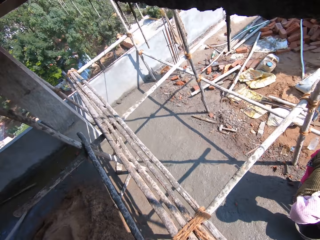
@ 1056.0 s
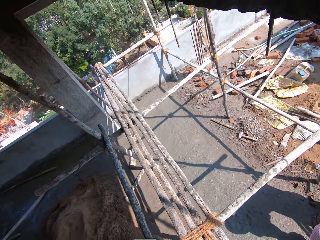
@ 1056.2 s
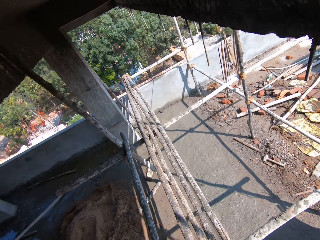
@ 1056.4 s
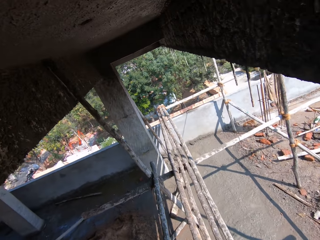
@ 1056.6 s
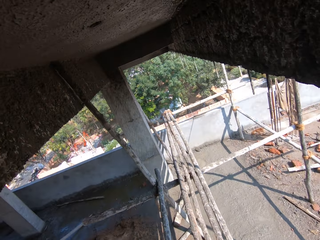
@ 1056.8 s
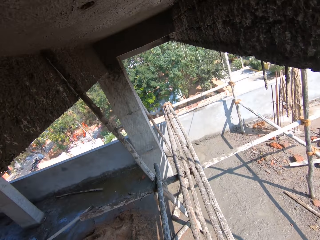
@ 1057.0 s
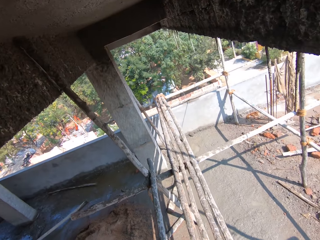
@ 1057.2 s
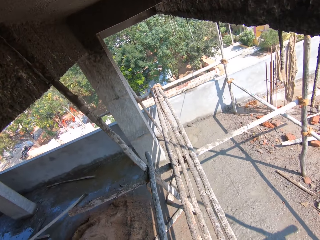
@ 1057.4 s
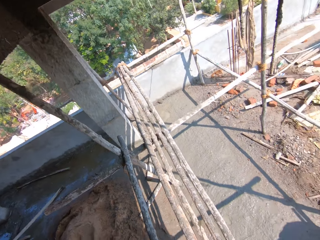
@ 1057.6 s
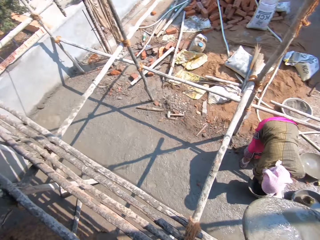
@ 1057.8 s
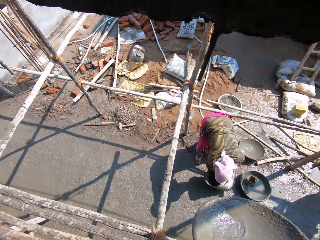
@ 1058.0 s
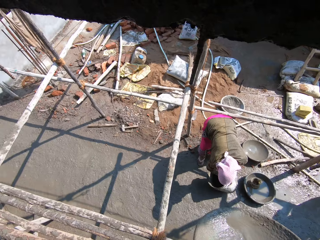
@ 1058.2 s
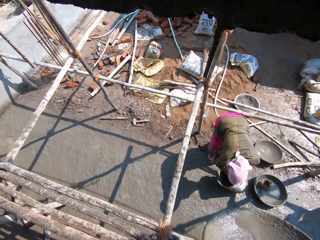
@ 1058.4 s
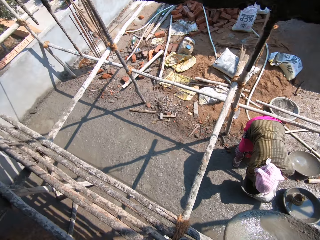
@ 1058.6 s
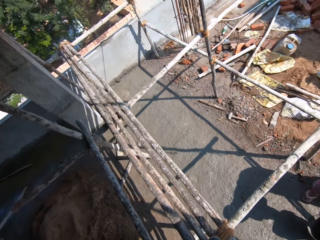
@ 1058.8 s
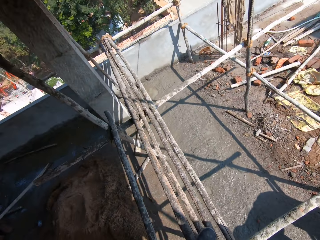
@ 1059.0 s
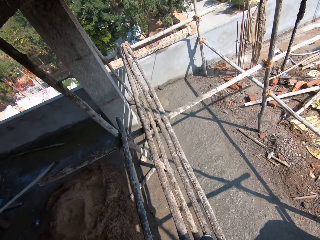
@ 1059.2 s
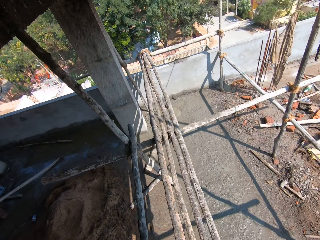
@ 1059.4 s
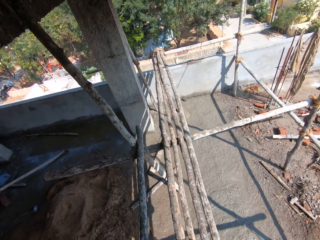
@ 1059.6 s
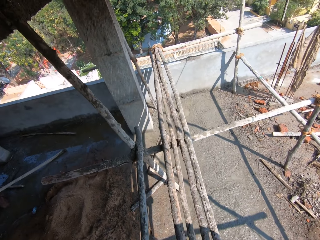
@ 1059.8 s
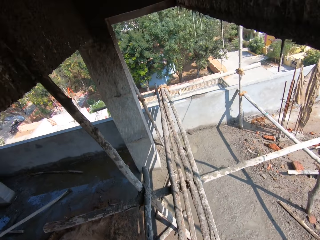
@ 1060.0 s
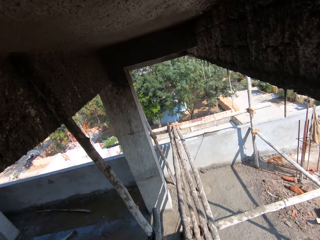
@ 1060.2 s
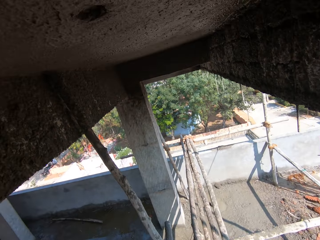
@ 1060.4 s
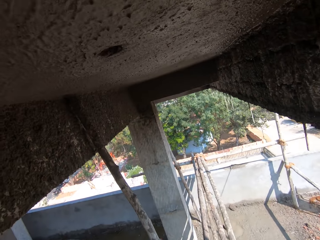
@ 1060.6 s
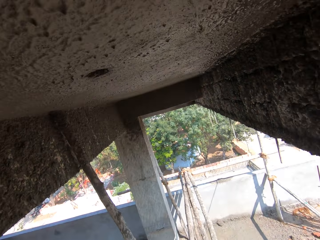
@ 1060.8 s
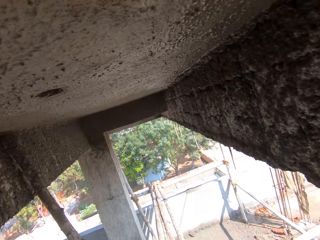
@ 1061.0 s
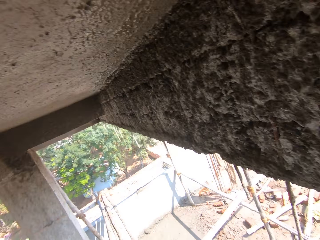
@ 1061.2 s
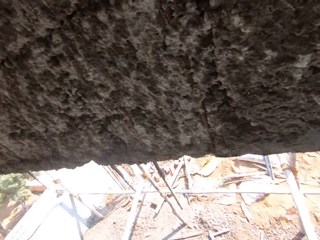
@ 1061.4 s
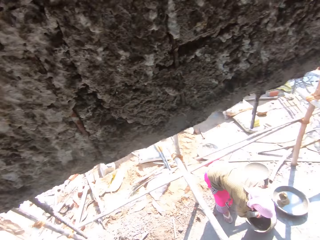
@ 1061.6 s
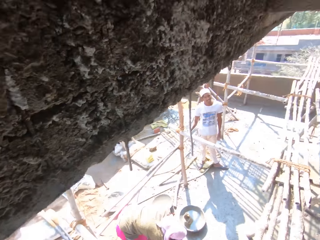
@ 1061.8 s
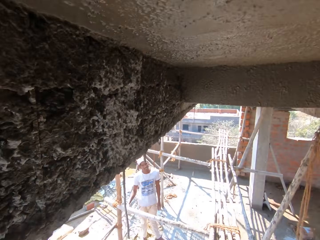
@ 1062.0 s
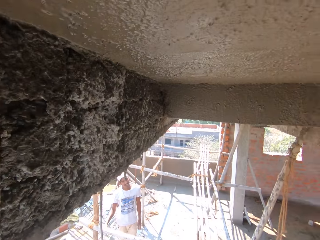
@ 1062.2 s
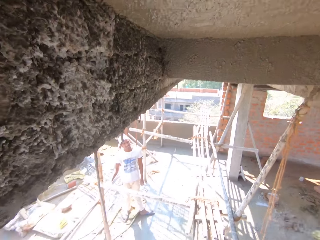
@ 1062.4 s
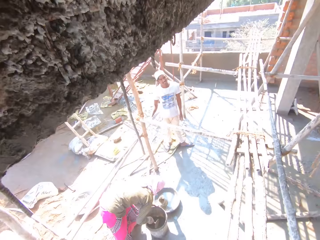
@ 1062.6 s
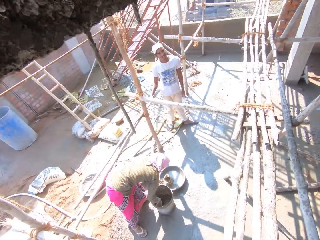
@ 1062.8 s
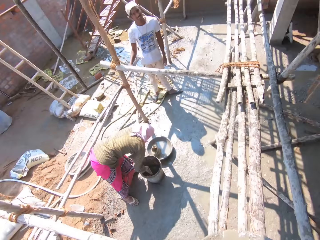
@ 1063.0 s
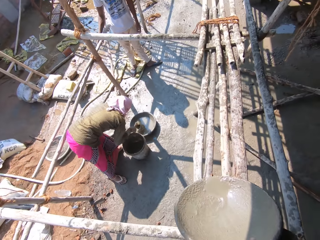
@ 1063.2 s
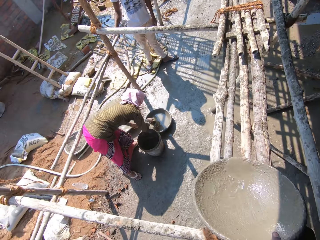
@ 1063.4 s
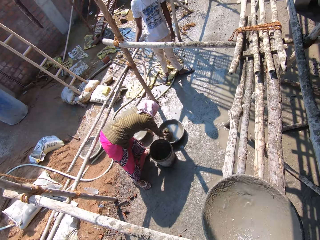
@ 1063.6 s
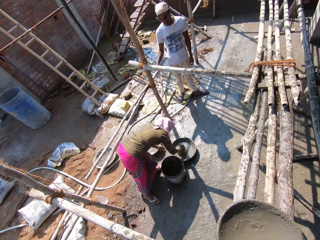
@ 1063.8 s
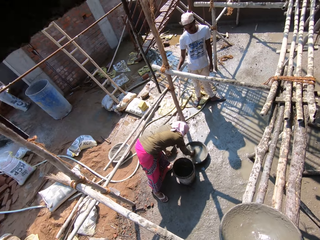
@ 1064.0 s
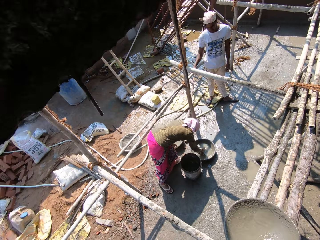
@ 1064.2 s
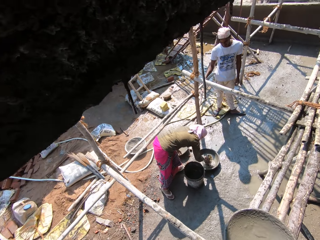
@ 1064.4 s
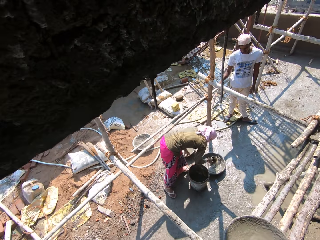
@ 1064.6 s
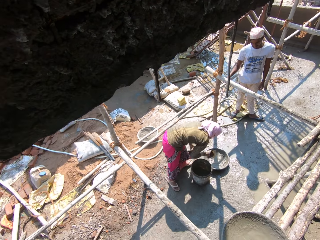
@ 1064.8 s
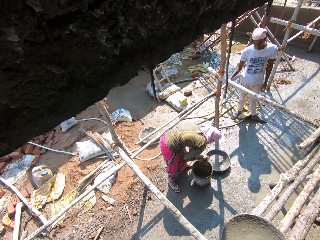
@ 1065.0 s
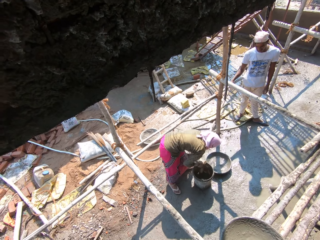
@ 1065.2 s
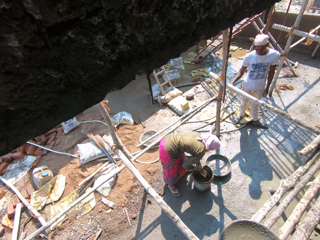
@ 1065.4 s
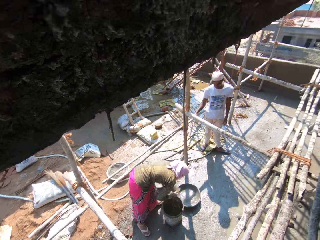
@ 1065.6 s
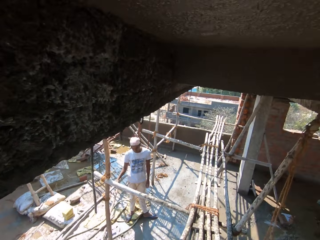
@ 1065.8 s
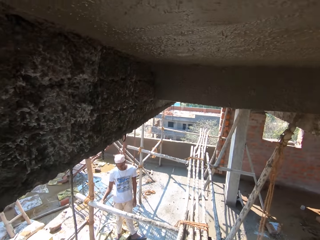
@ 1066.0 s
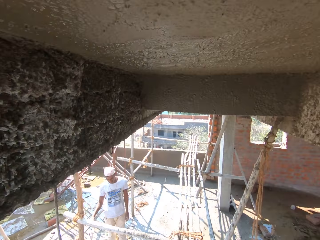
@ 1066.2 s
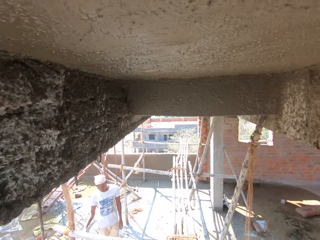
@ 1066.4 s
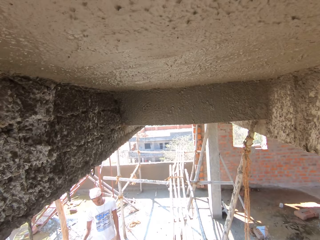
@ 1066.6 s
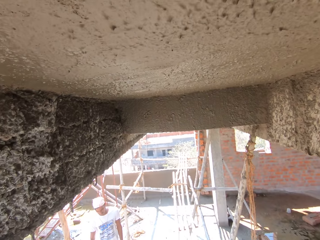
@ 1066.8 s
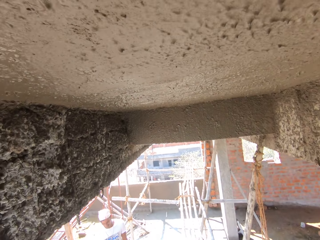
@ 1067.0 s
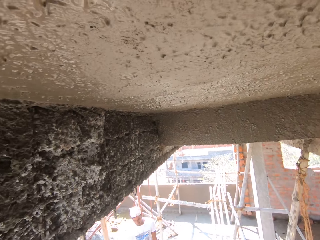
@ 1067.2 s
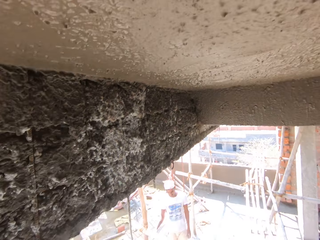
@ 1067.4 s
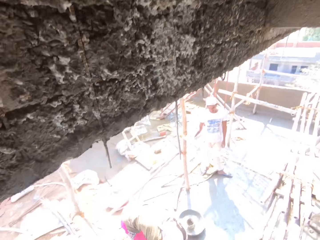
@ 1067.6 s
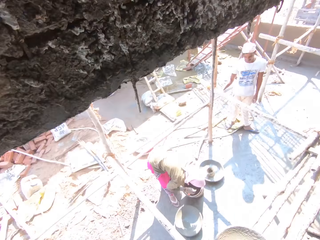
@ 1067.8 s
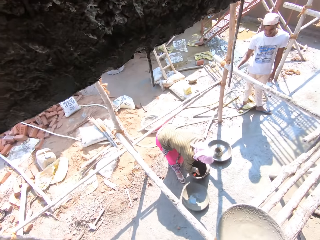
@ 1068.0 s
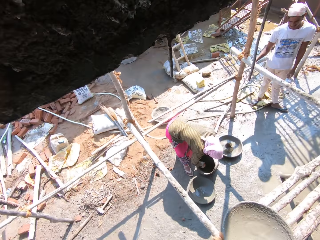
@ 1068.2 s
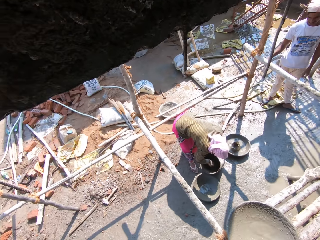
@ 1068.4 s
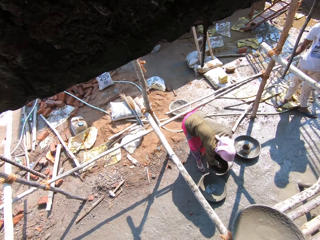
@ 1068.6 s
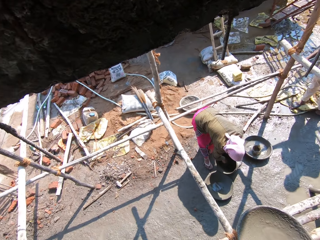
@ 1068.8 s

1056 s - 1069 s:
The camera wearer talks. They place the head pan on the poles. They drop the basin. They look around.

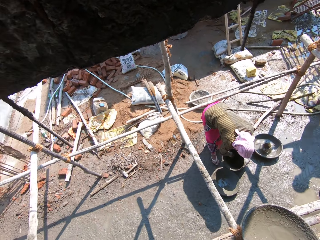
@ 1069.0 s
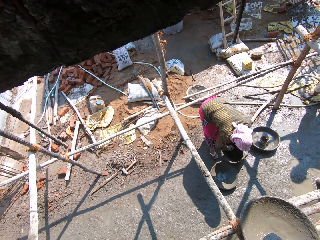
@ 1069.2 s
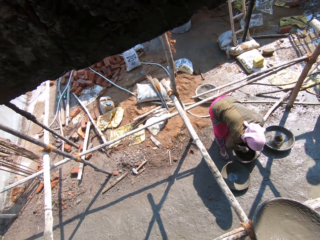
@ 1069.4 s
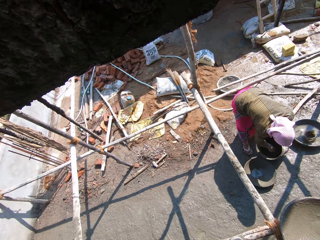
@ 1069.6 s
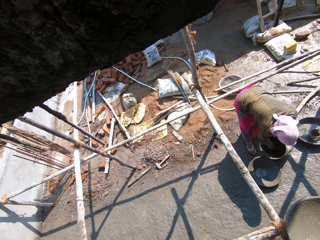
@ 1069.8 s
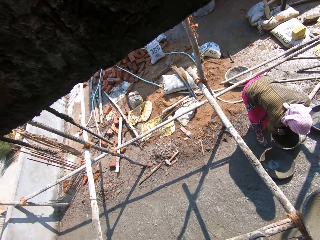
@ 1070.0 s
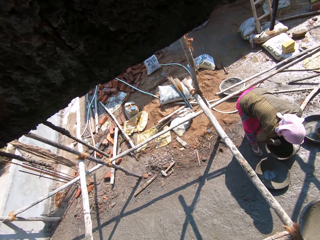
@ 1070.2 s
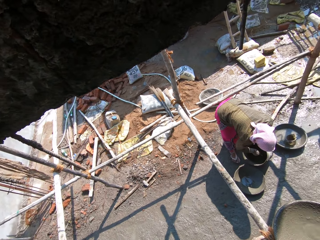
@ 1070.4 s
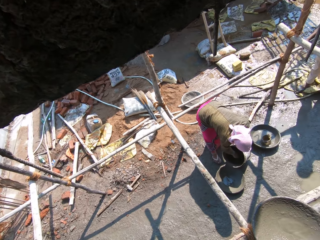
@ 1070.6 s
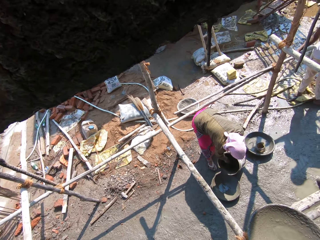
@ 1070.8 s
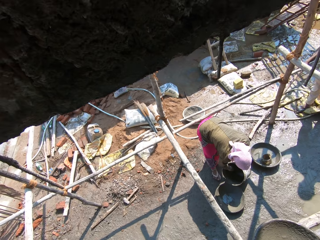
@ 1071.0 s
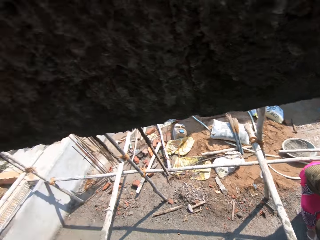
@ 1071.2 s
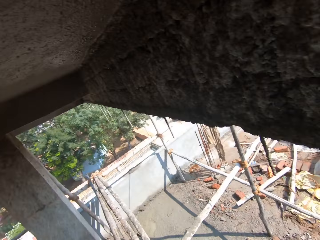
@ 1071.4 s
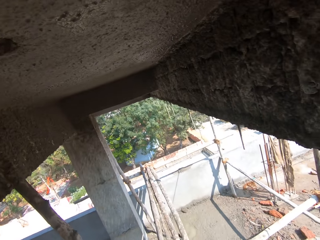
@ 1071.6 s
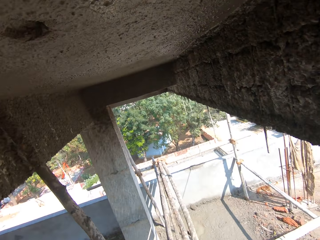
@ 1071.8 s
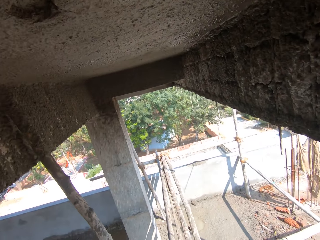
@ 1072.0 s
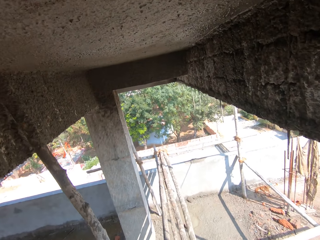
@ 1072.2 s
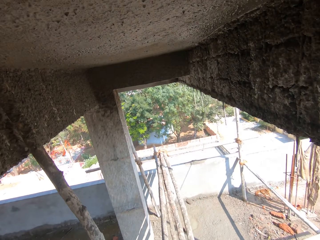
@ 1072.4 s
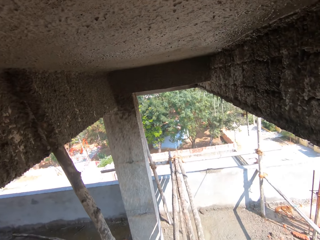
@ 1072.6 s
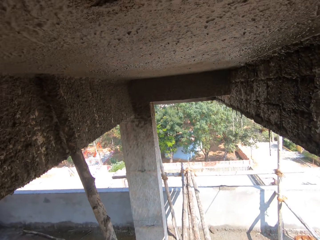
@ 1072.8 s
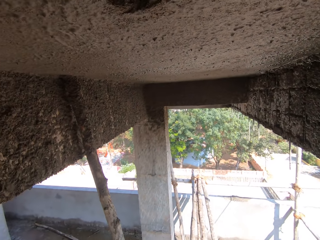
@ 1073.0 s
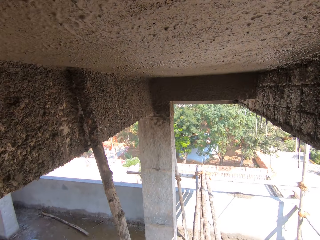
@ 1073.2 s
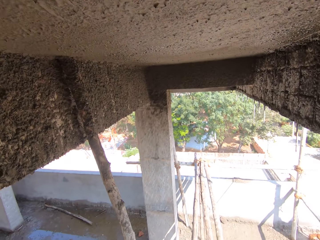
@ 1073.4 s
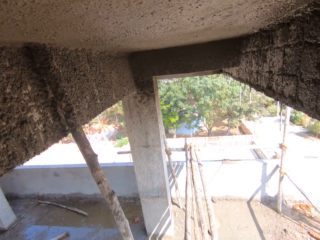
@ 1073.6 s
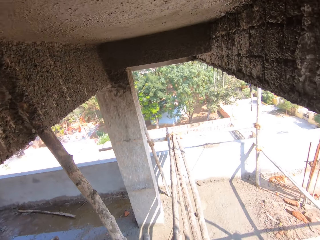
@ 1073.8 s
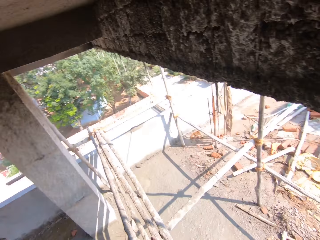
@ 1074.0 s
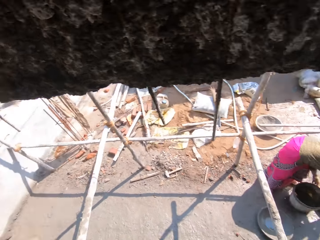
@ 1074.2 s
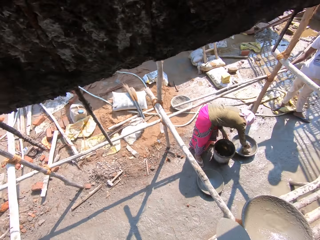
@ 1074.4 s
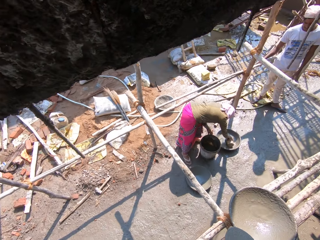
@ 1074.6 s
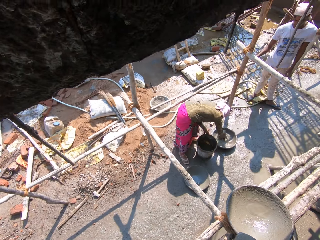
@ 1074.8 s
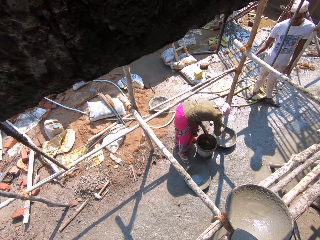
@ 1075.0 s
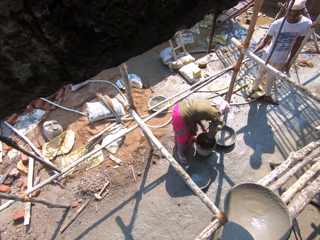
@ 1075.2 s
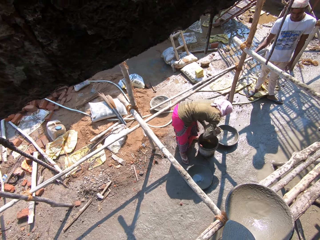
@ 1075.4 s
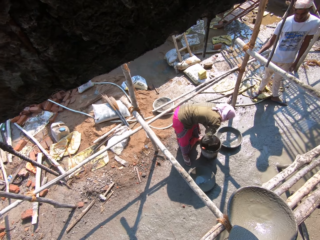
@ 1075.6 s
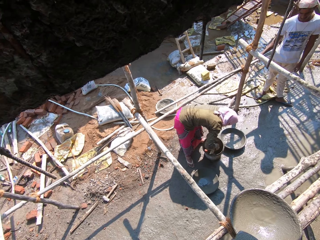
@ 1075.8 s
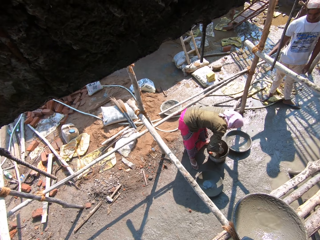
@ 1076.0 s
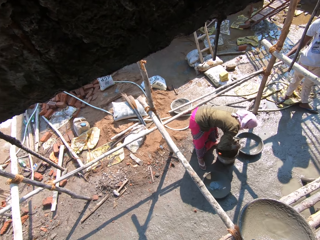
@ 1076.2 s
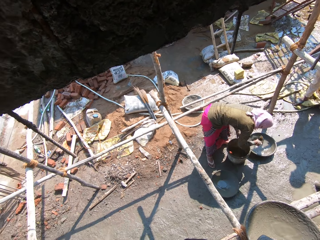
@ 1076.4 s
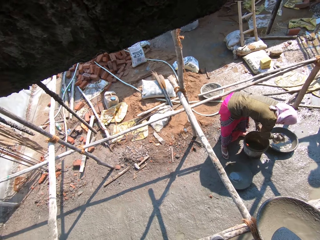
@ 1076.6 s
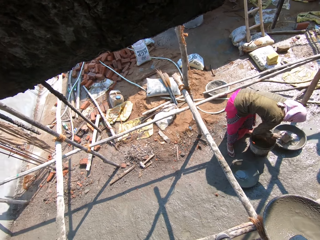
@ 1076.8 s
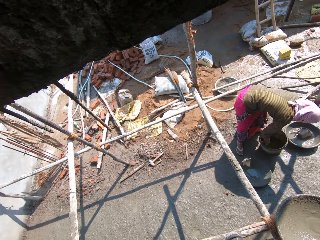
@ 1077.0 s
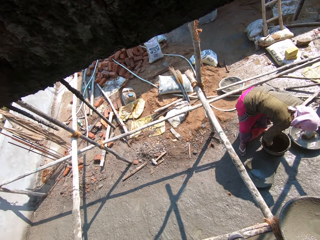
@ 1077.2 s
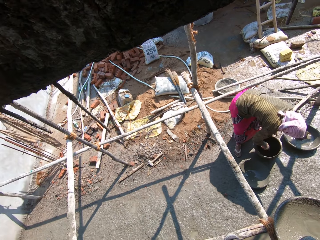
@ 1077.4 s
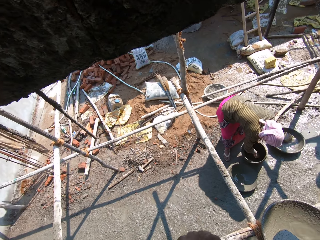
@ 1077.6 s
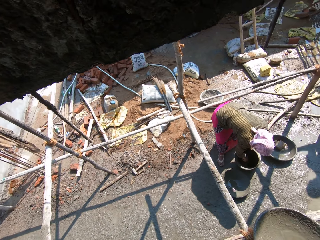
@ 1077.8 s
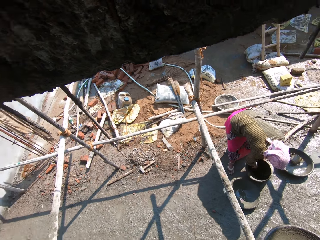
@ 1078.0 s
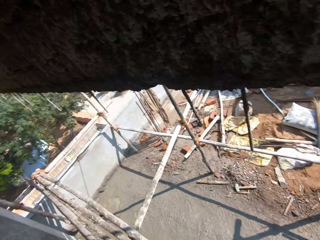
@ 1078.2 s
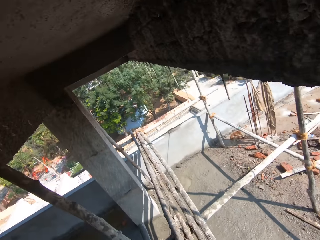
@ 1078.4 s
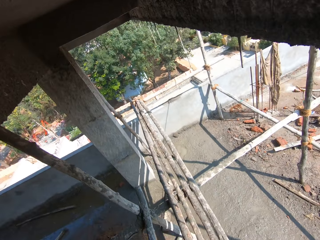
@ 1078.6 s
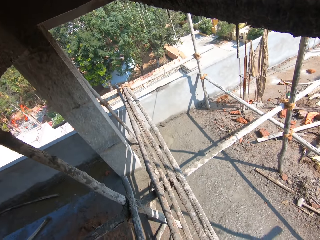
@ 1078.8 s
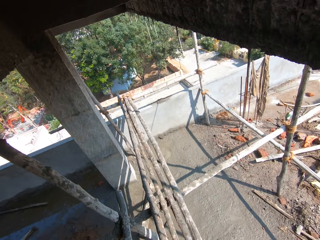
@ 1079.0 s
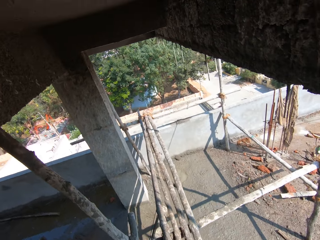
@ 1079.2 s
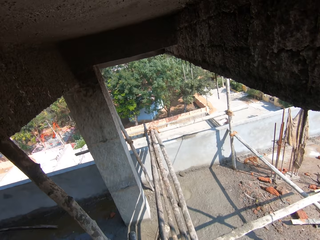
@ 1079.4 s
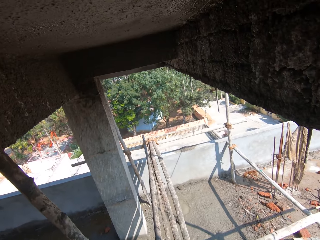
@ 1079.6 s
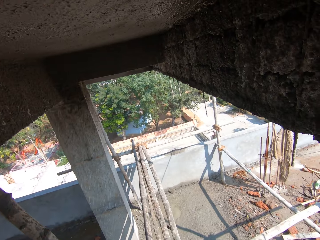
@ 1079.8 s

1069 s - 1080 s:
The camera wearer talks. They look around.
